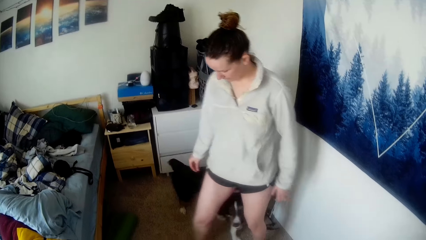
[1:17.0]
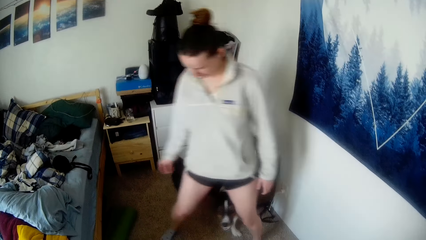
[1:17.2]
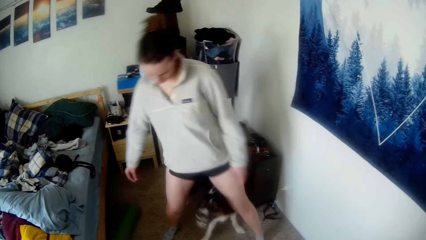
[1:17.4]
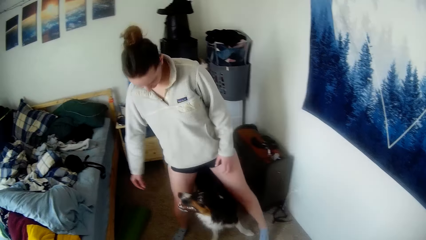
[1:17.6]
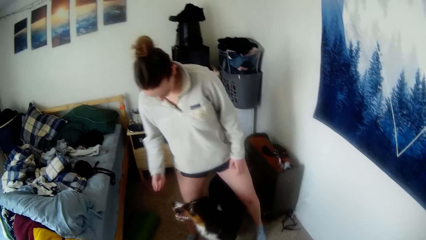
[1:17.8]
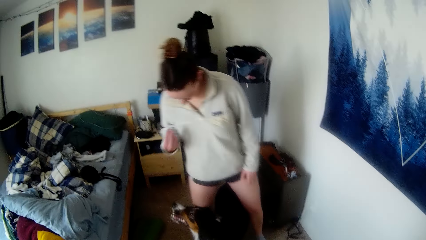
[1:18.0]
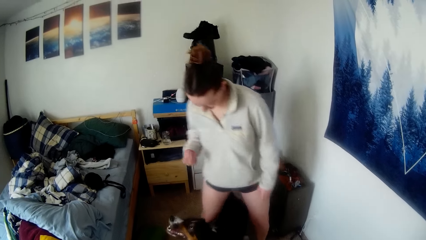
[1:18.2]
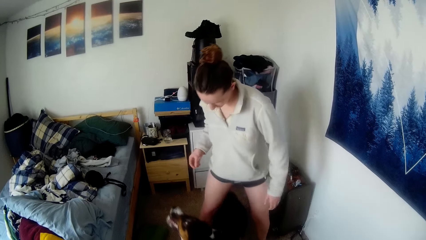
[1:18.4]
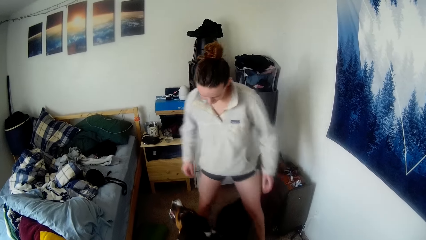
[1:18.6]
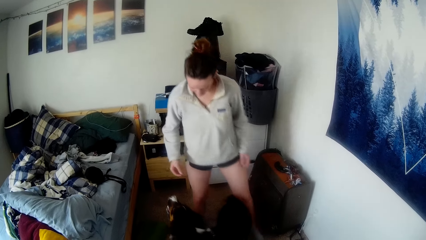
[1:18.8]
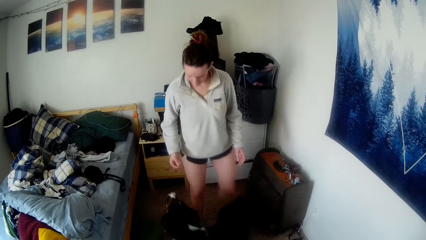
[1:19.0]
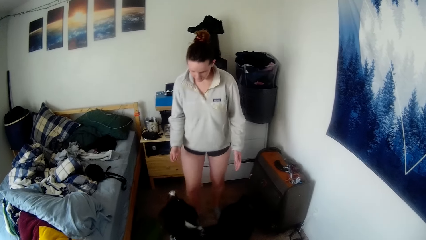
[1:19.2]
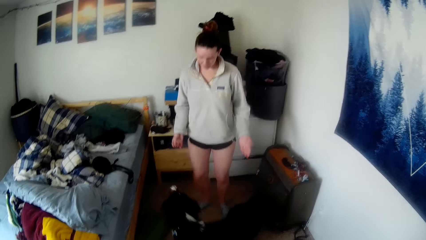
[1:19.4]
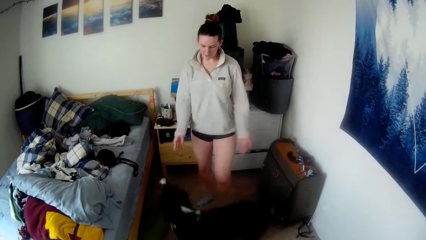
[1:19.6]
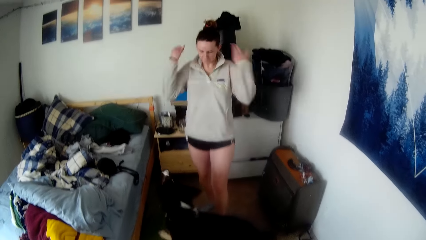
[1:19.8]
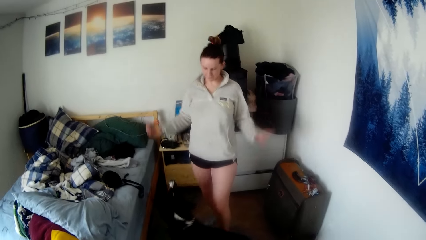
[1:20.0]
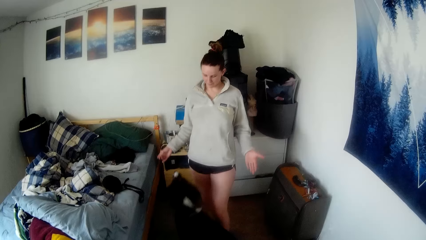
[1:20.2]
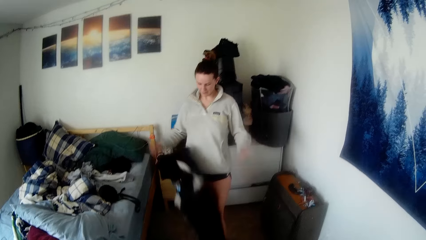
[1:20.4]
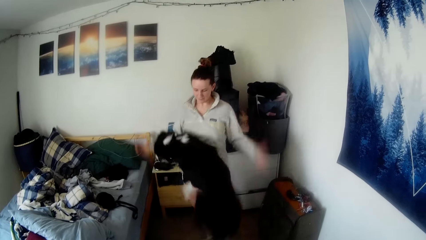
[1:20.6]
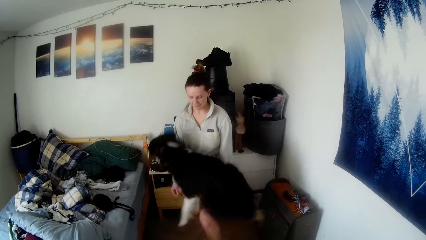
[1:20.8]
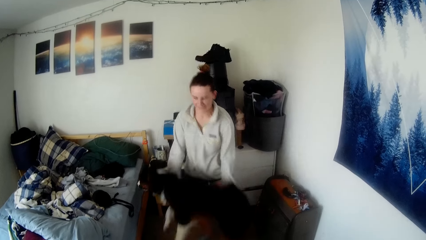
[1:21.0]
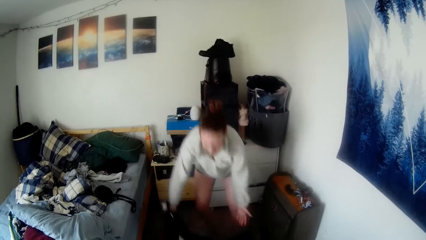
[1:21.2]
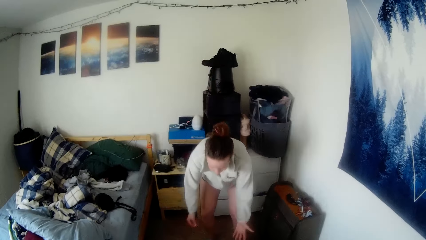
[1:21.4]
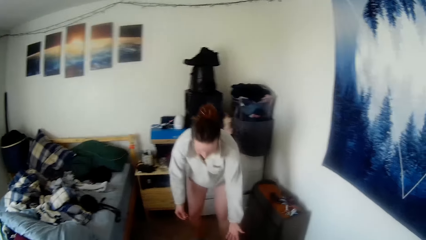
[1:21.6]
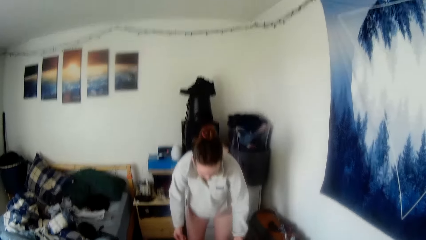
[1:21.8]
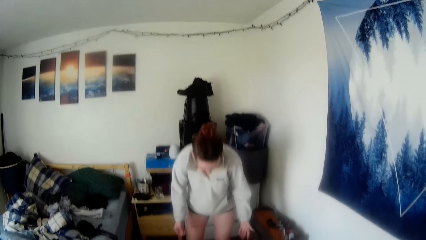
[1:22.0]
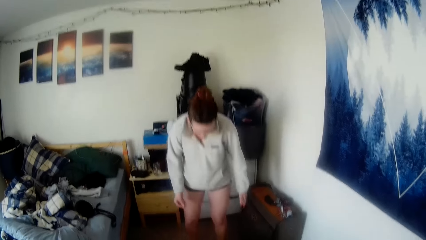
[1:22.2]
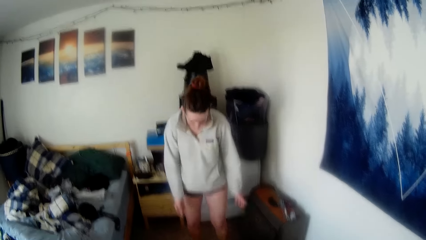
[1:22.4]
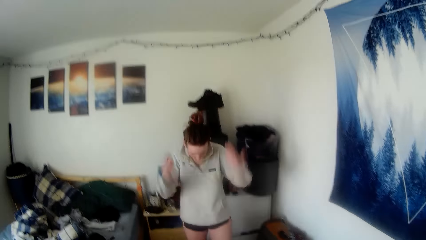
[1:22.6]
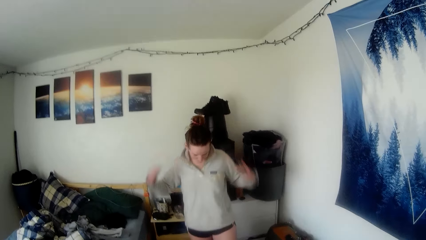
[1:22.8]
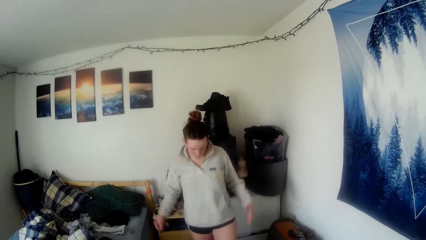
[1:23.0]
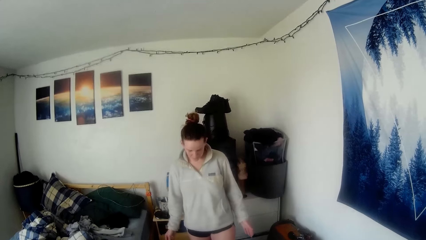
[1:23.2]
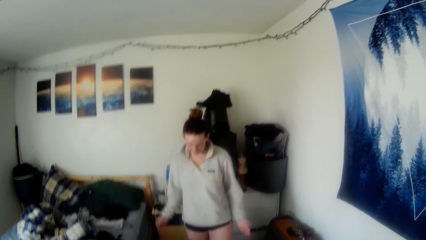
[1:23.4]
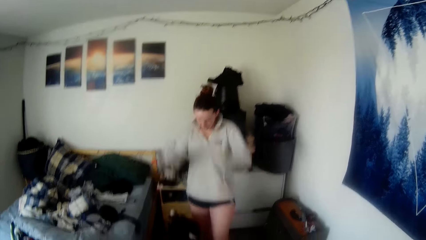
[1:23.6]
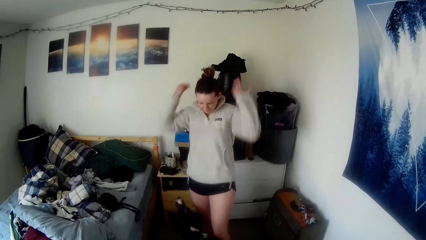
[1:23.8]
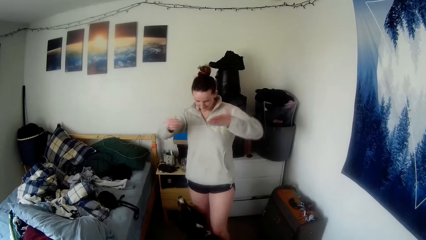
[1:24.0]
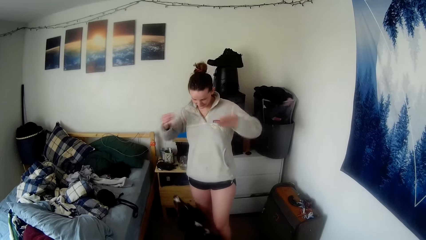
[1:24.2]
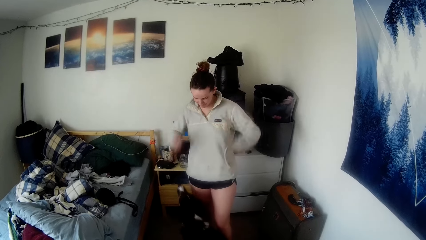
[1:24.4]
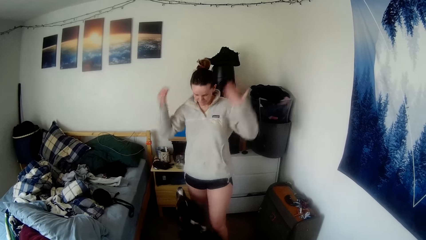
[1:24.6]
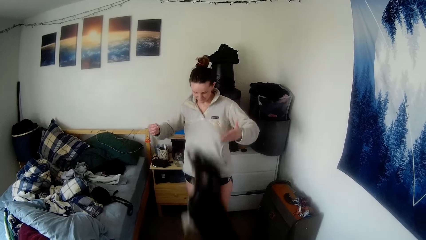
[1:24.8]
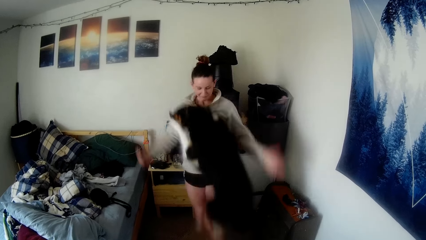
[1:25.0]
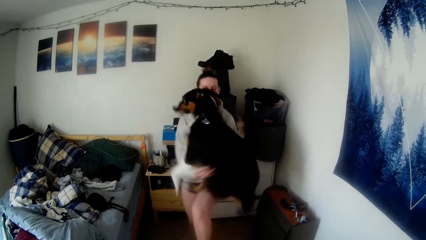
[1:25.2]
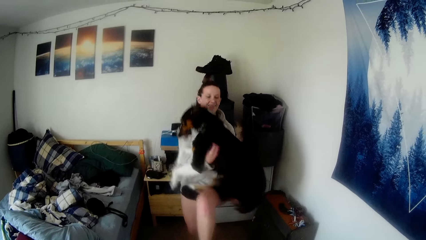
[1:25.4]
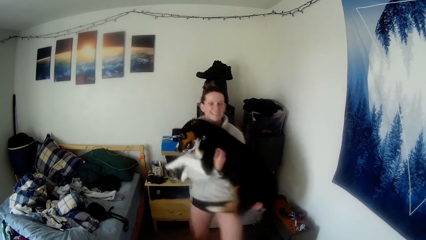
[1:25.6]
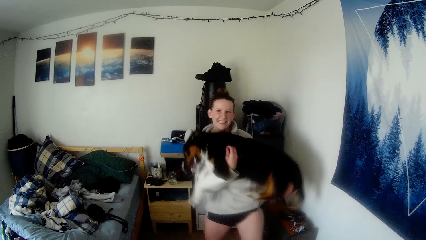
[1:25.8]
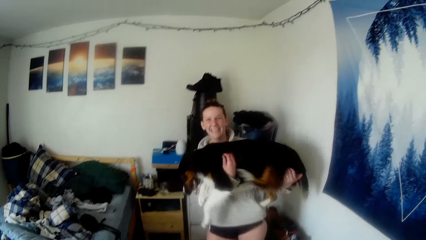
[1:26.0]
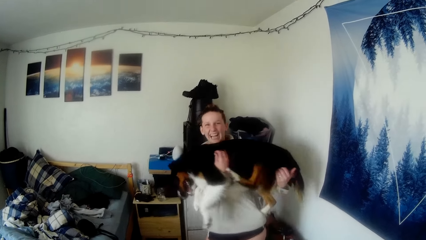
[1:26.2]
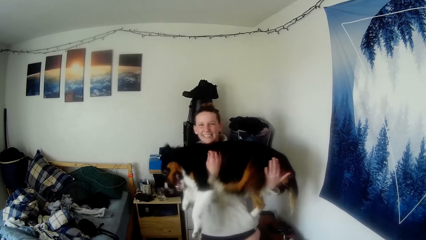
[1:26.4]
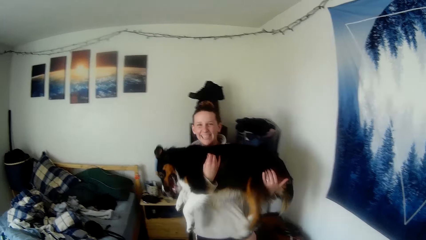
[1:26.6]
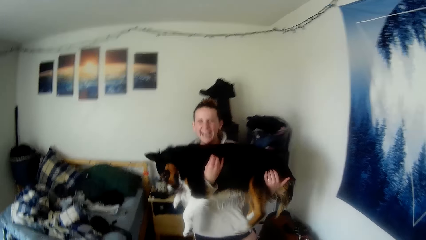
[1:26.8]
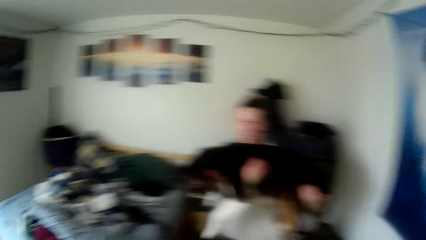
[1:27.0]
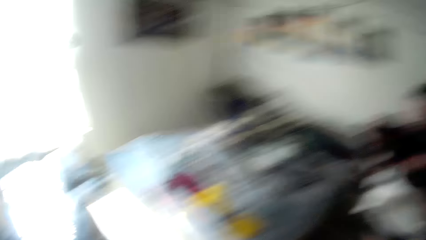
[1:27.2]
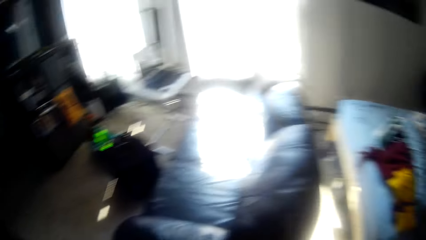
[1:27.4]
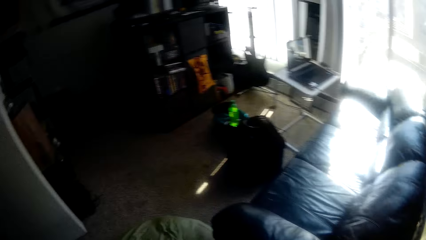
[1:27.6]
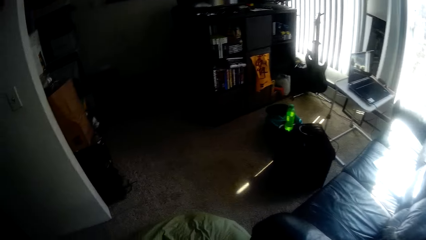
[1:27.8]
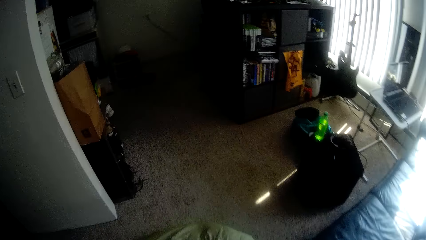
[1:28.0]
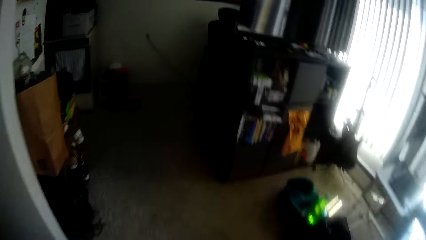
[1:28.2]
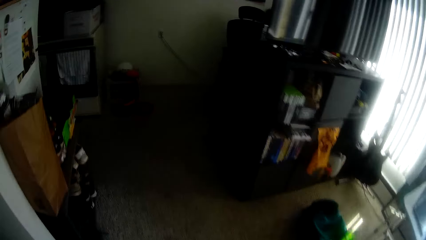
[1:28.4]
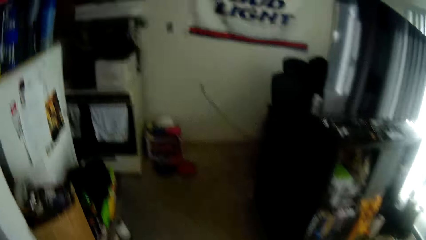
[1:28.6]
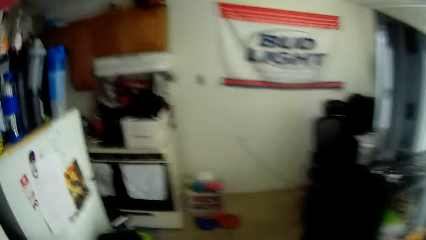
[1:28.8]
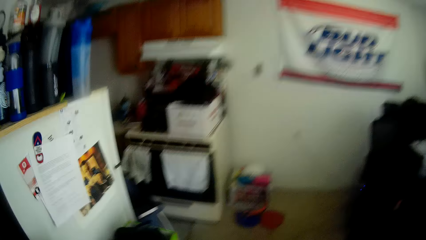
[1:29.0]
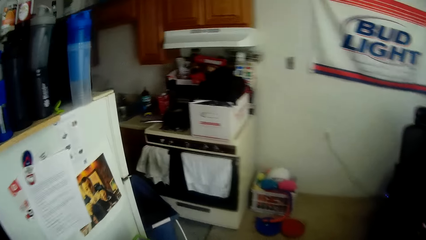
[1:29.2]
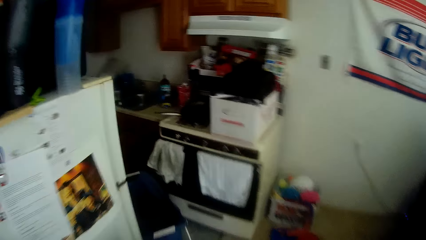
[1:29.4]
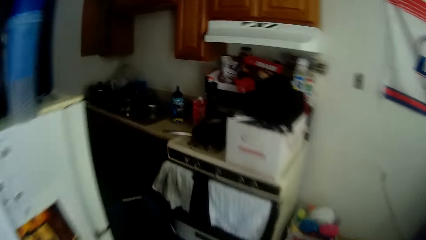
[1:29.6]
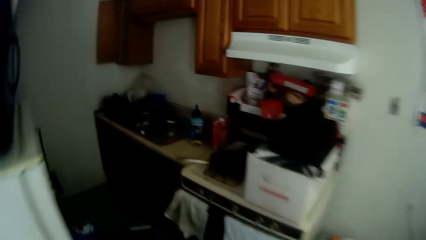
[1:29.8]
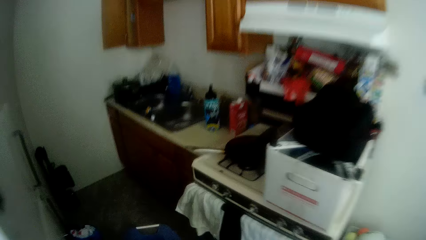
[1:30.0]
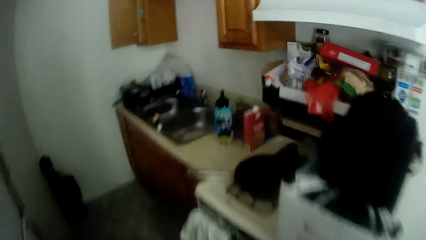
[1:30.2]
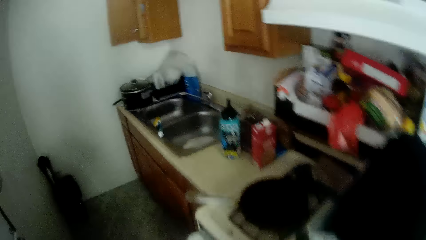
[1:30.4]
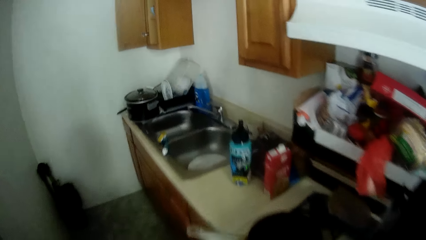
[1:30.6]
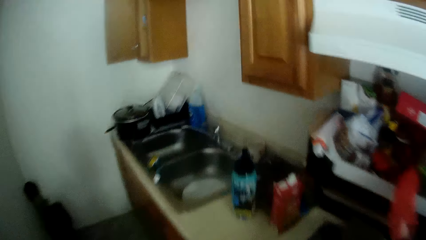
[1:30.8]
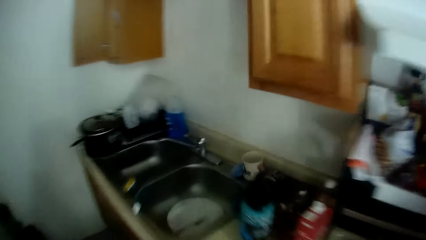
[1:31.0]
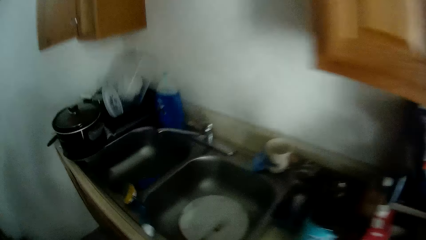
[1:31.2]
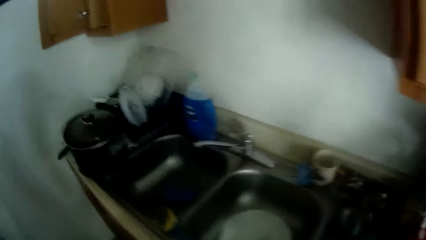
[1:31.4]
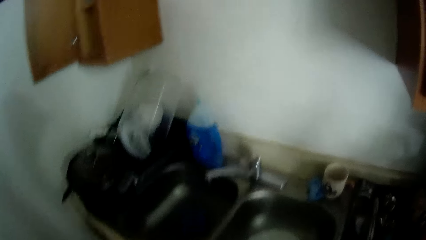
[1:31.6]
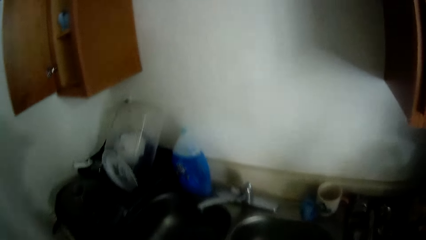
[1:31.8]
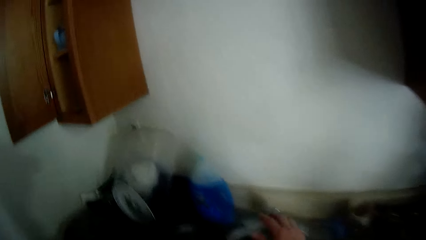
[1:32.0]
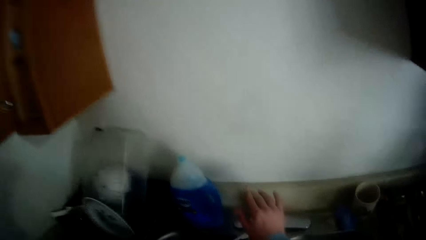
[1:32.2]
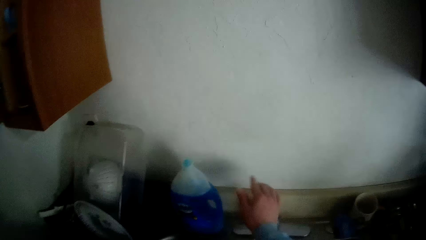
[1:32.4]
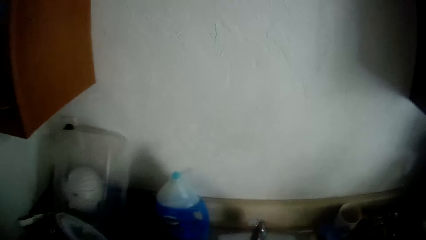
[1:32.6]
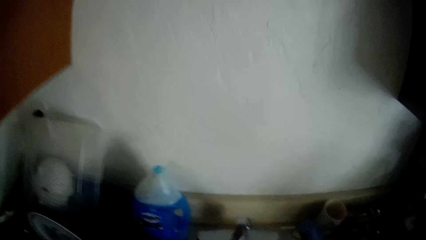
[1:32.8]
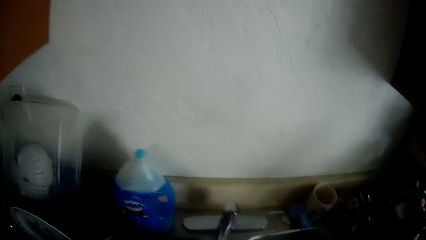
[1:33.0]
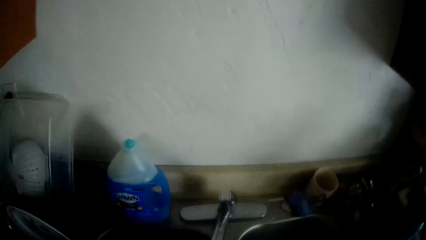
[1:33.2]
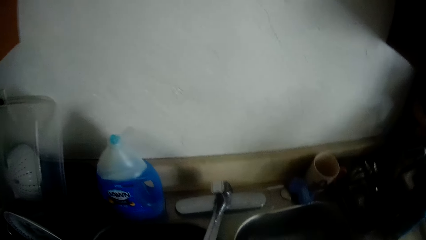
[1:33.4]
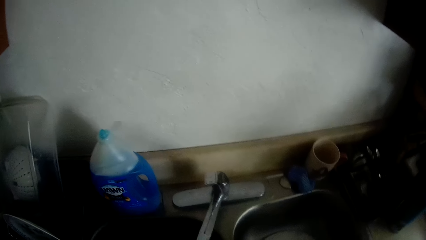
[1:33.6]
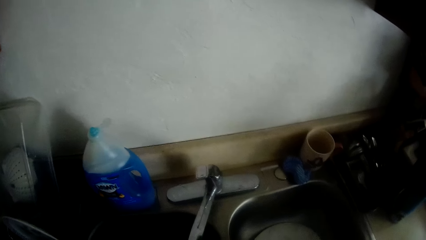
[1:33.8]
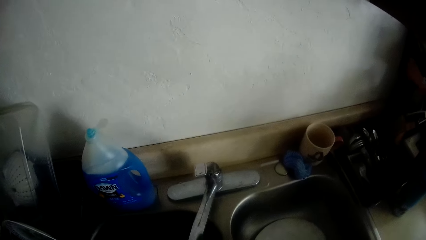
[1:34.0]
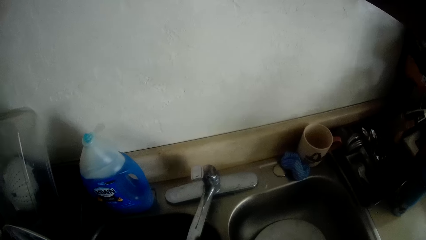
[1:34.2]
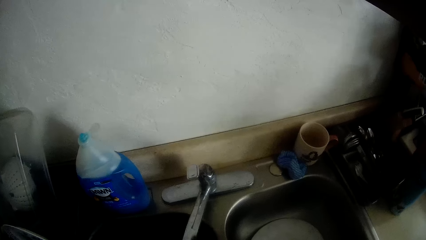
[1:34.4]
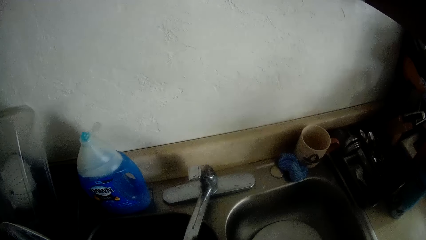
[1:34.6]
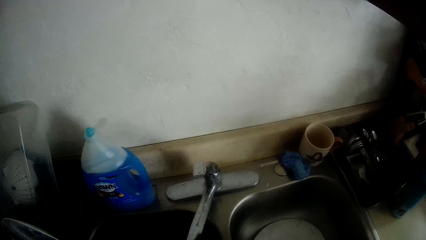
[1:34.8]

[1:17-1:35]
A woman plays with the dog. The woman swings hands up. The woman swings hands up again. The woman holds the dog. The camera wearer looks around. They walk around the house and open the tap.
